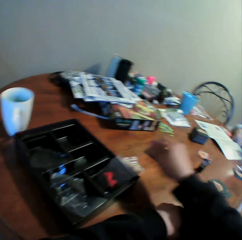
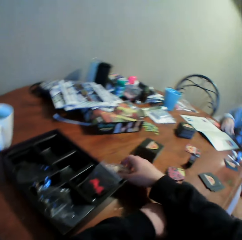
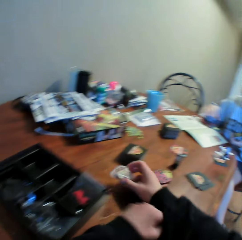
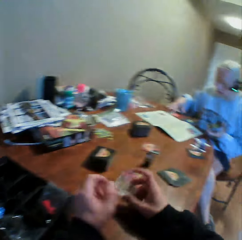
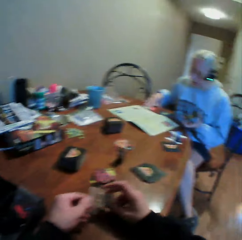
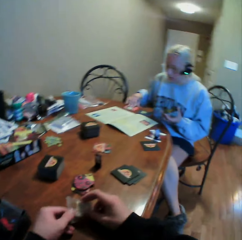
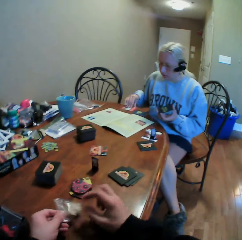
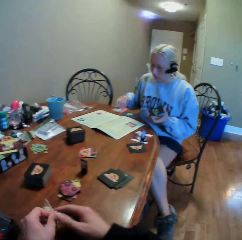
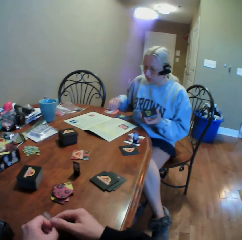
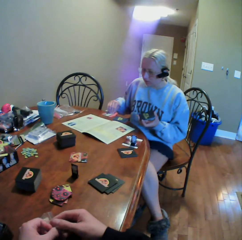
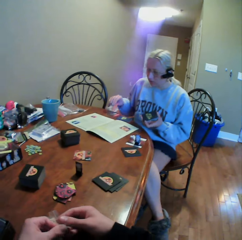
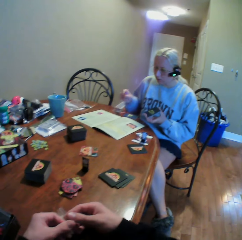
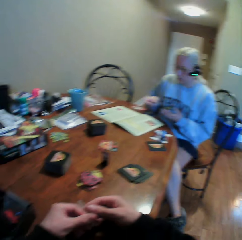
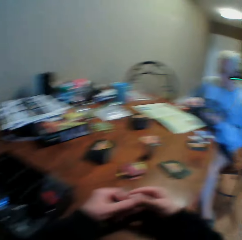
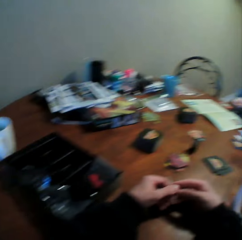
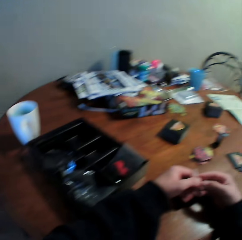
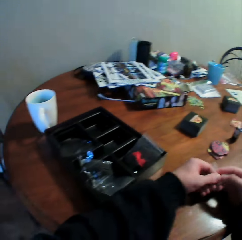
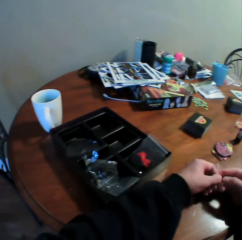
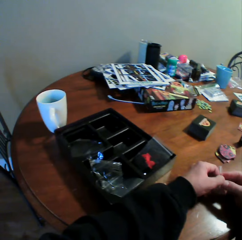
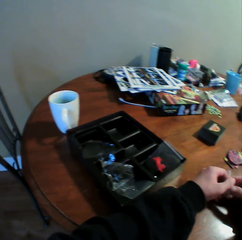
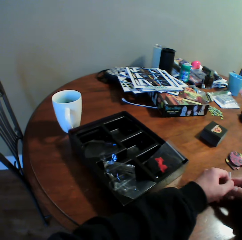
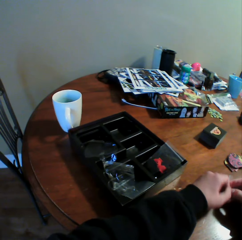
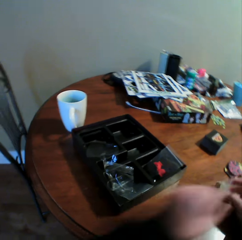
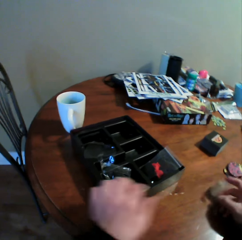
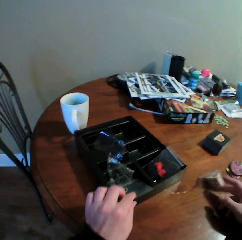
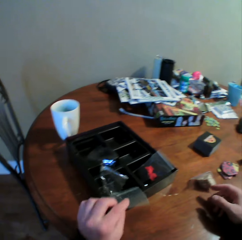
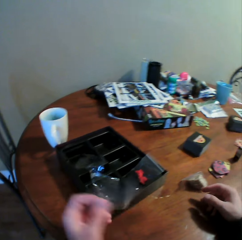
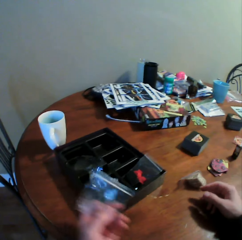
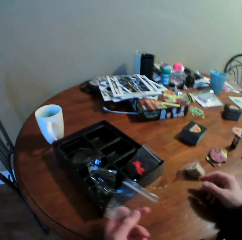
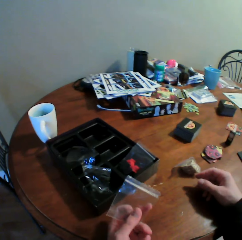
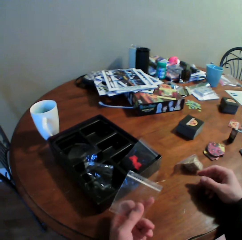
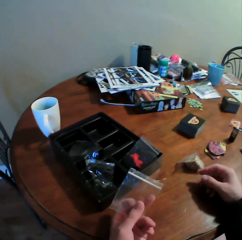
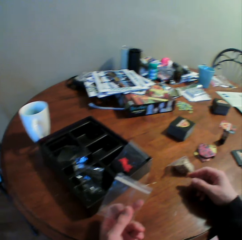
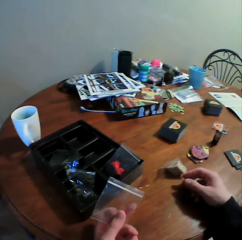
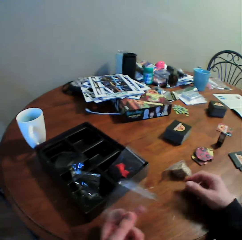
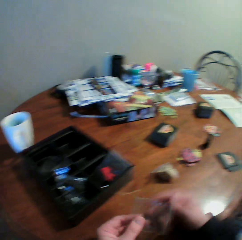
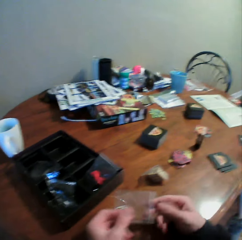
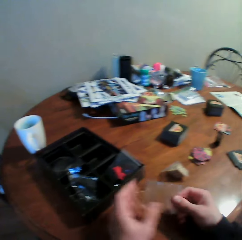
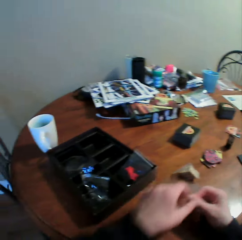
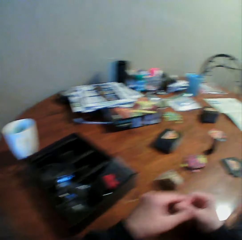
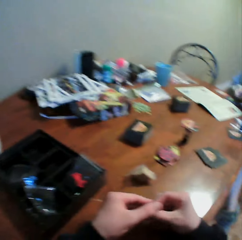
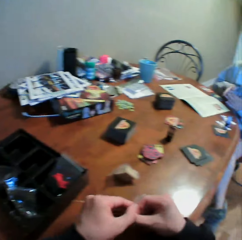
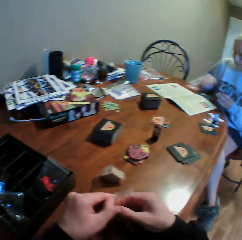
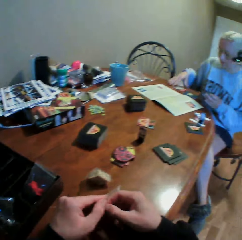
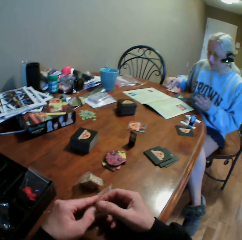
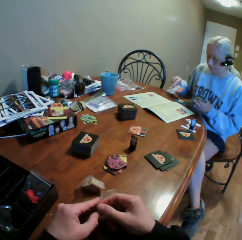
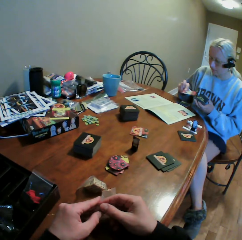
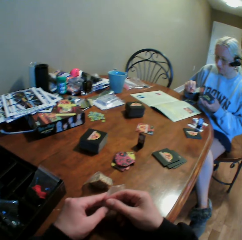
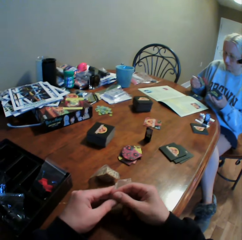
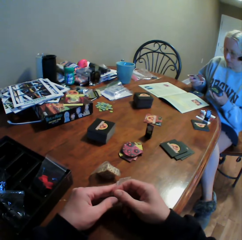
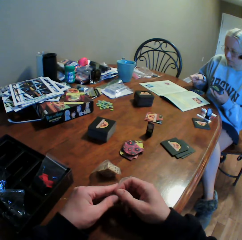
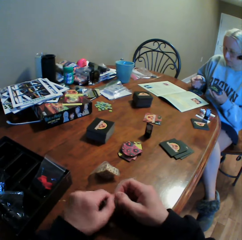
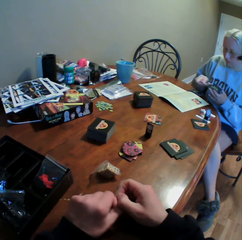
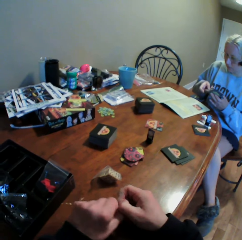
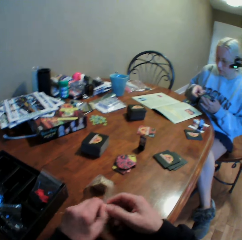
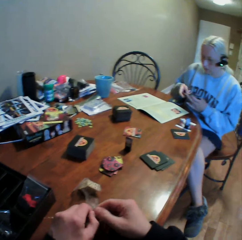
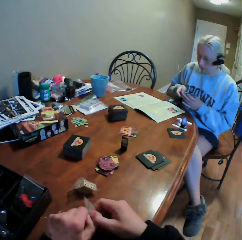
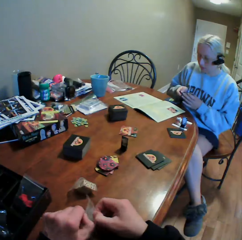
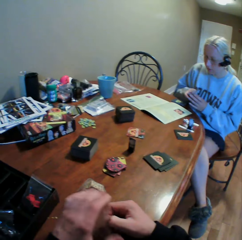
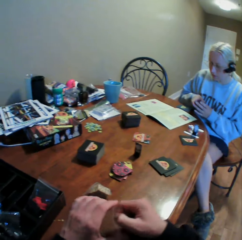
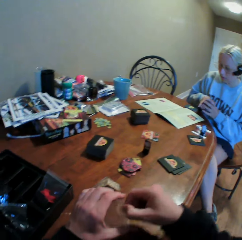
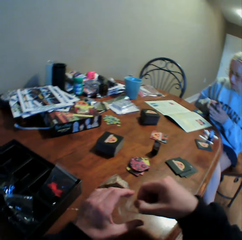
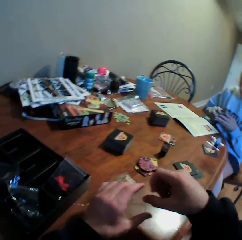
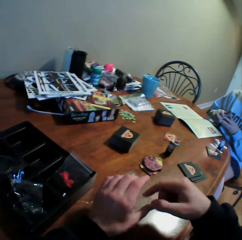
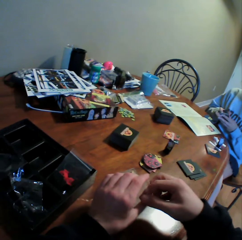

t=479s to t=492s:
The camera wearer puts the sachet of a cards stand in the tray. He picks up the sachet of the cards stand. He opens the sachet of the cards stand. He looks around the table. He opens the sachet of the cards stand. He picks up an empty sachet from the tray. He stares at the sachet in his hand. He opens the sachet. He picks a playing card.

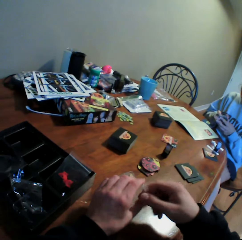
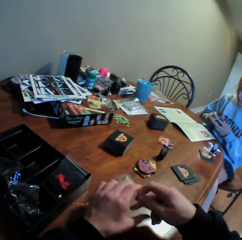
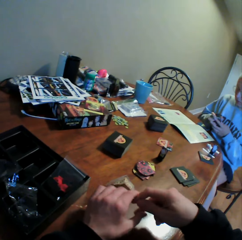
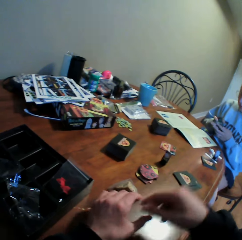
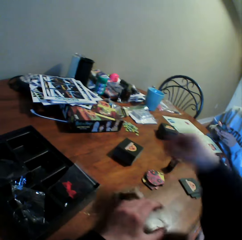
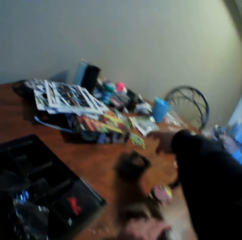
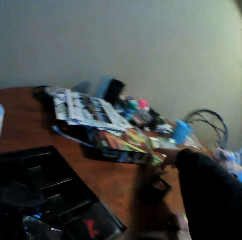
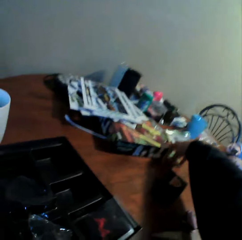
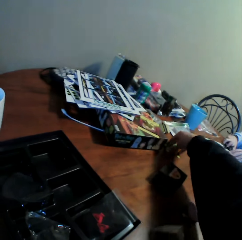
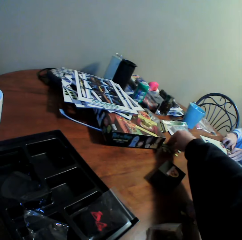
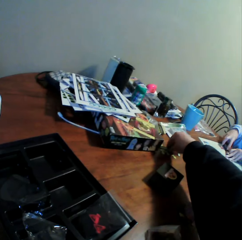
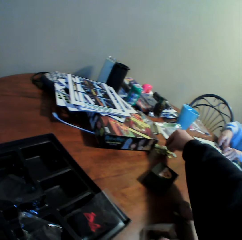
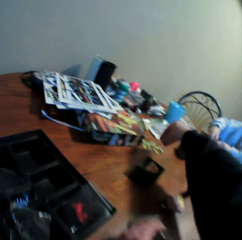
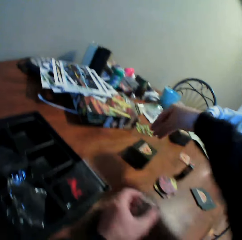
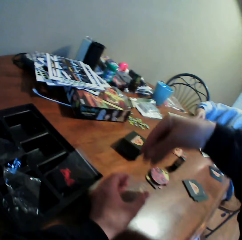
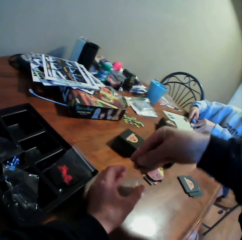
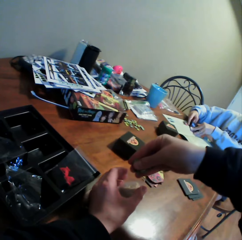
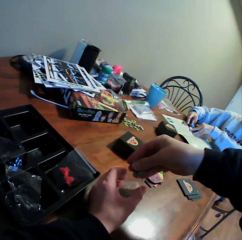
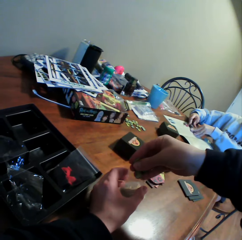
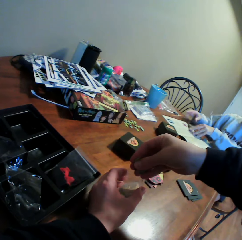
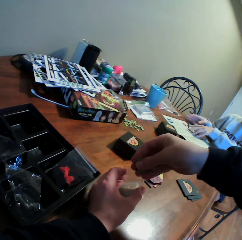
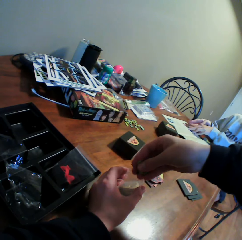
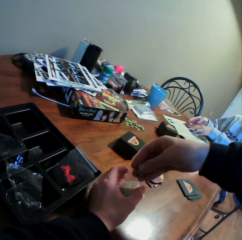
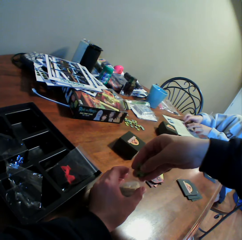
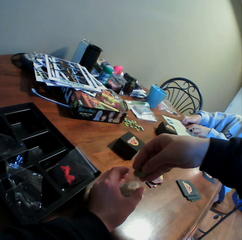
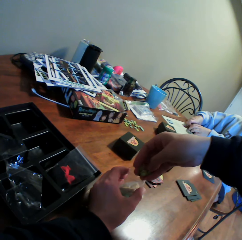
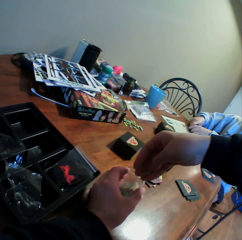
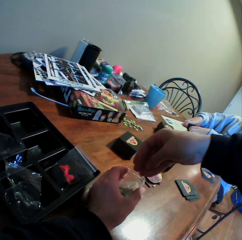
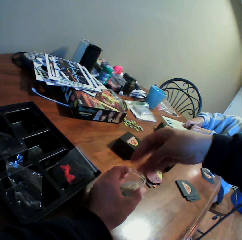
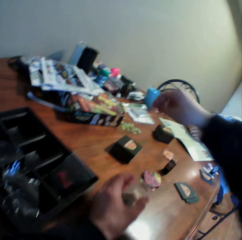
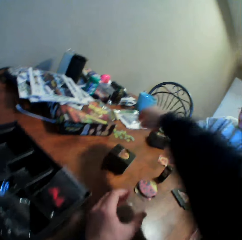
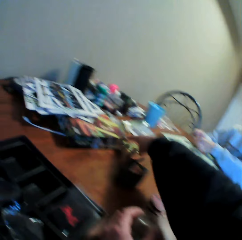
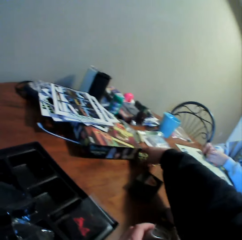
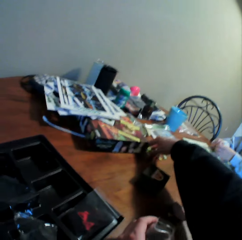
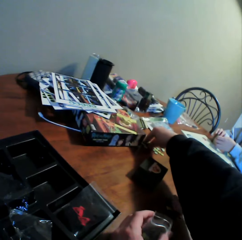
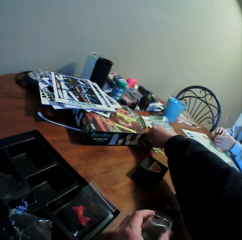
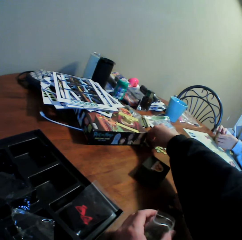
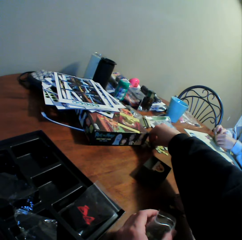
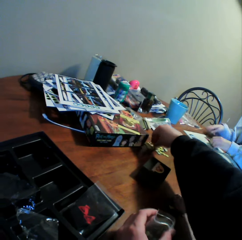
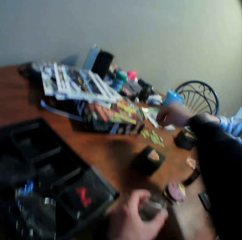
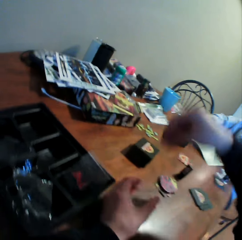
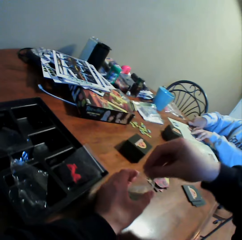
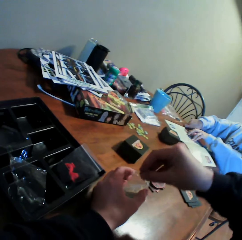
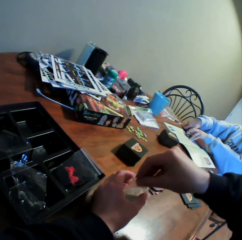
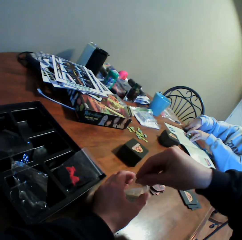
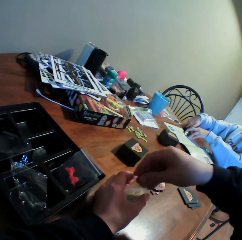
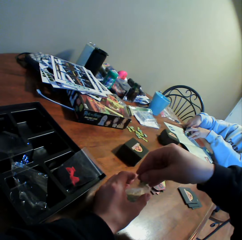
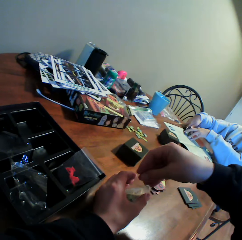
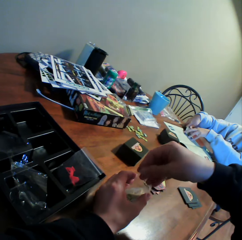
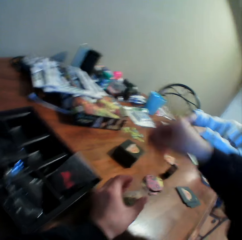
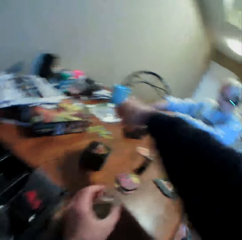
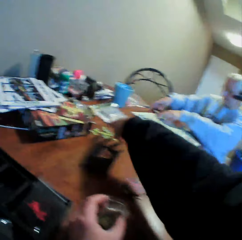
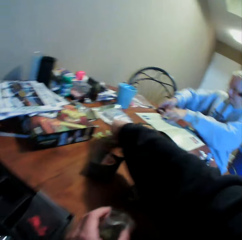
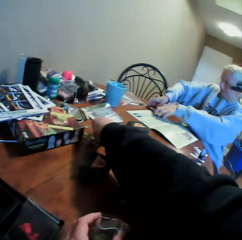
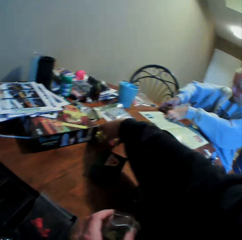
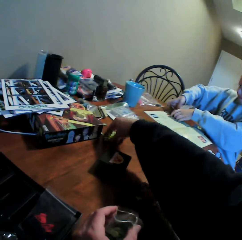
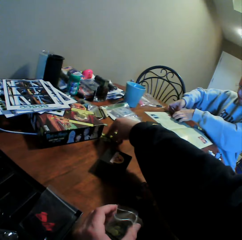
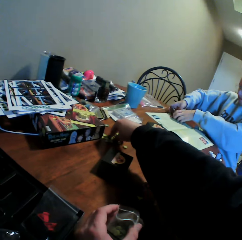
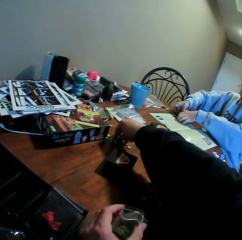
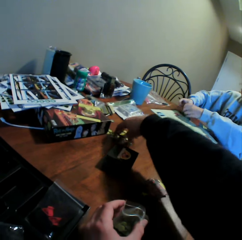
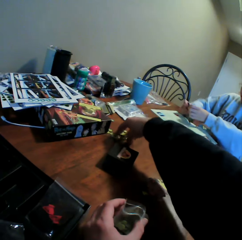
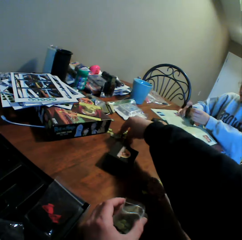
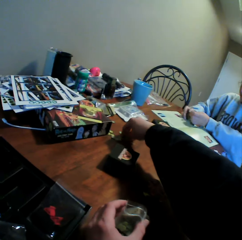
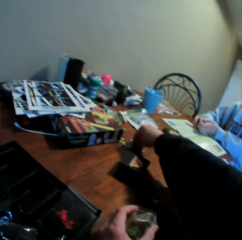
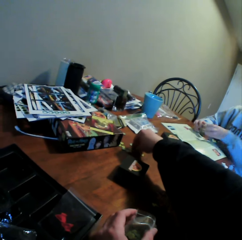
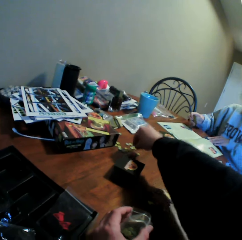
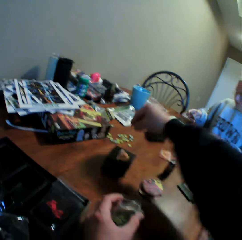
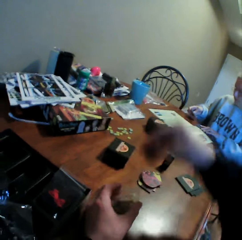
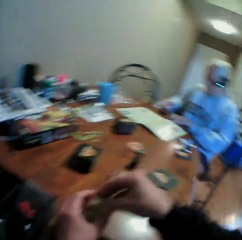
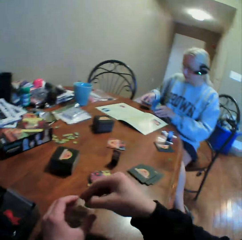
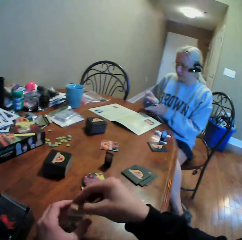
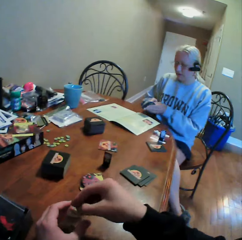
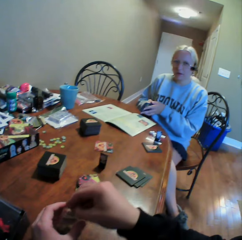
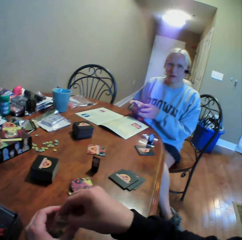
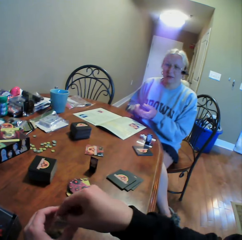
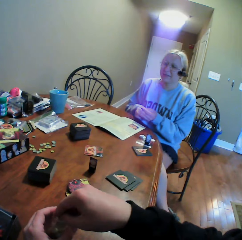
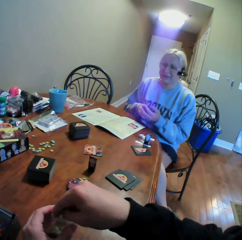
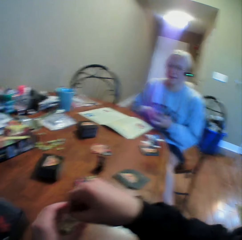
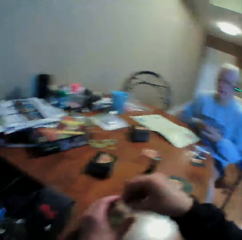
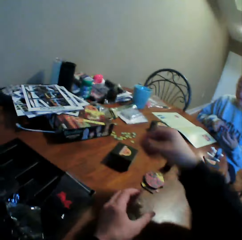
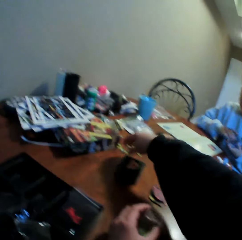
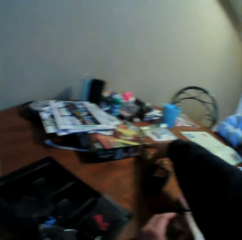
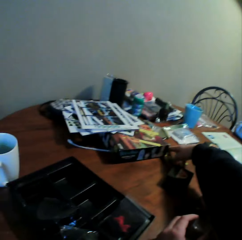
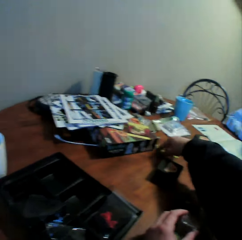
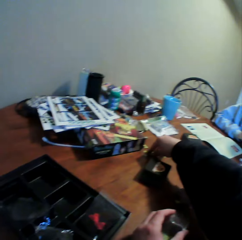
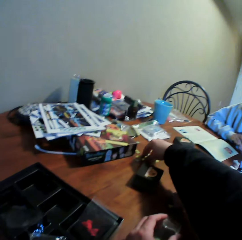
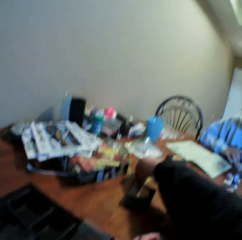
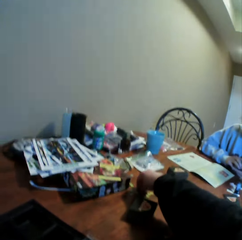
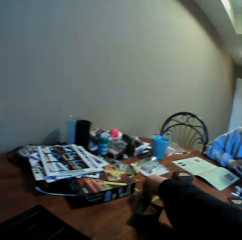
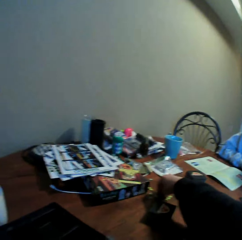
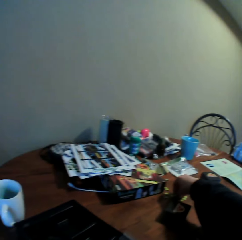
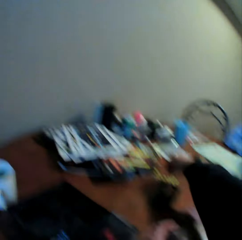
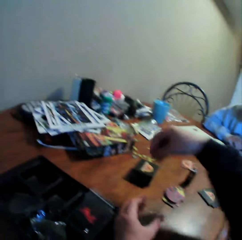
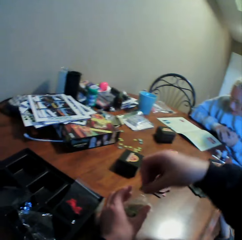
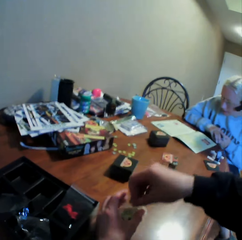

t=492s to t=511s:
The camera wearer picks up the cards from the table. They put the cards in the sachet. They pick up the cards from the table. They put the cards in the sachet. They pick up the cards from the table. They put the cards in the sachet. They pick up the cards from the table.
